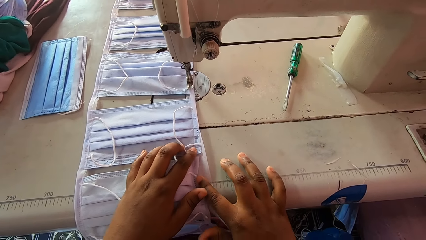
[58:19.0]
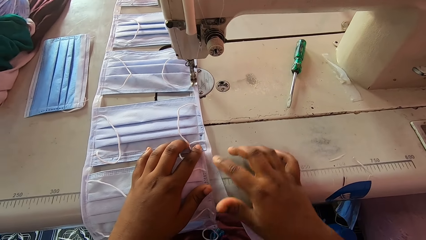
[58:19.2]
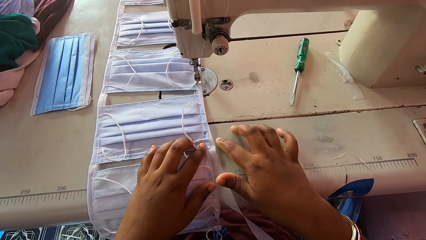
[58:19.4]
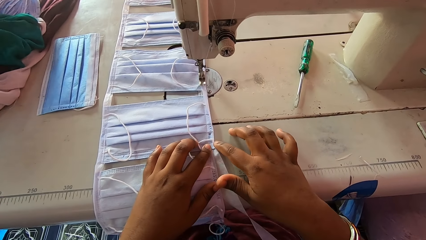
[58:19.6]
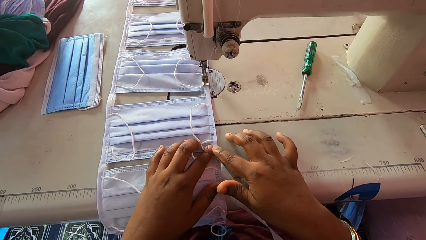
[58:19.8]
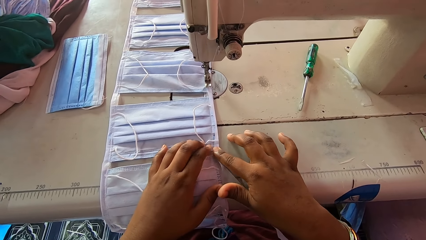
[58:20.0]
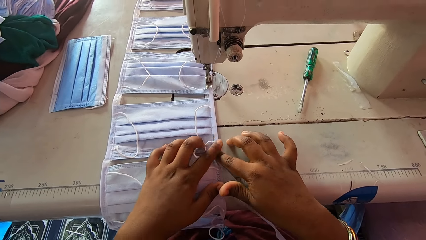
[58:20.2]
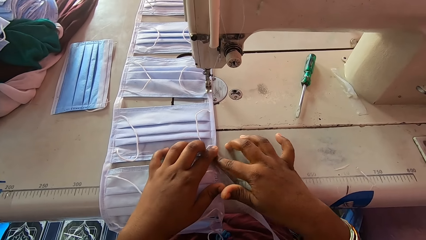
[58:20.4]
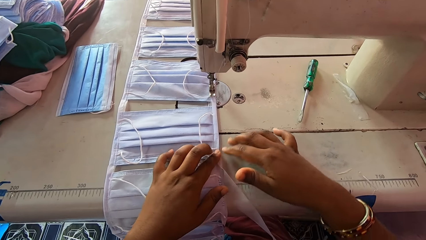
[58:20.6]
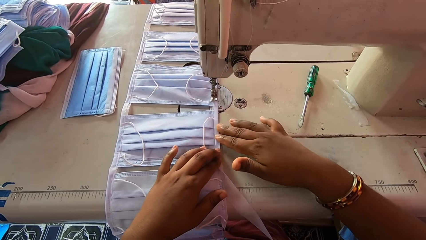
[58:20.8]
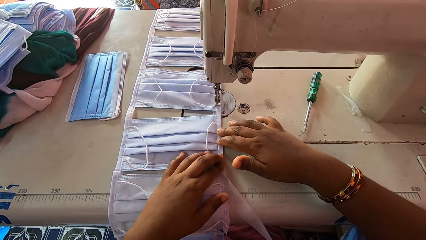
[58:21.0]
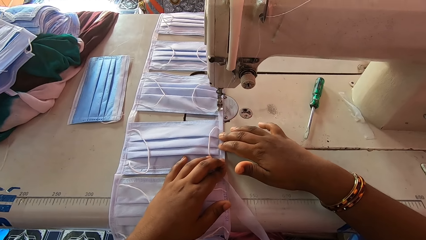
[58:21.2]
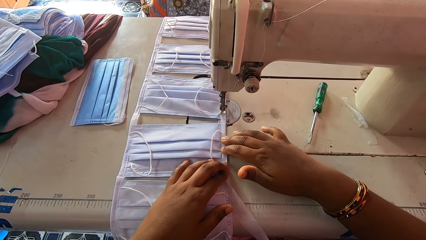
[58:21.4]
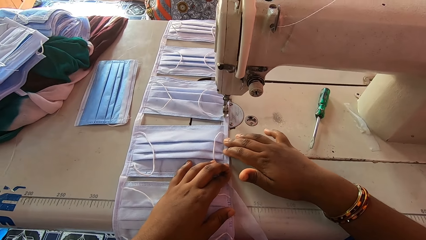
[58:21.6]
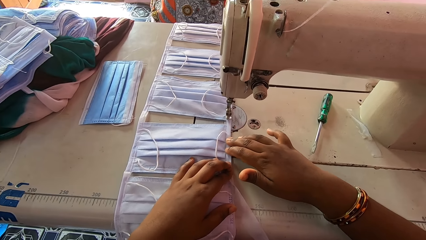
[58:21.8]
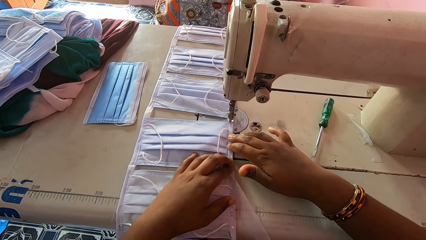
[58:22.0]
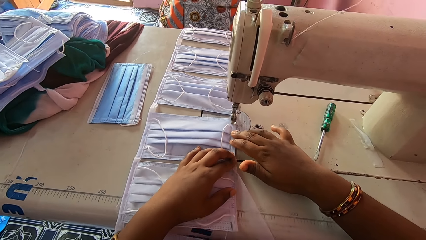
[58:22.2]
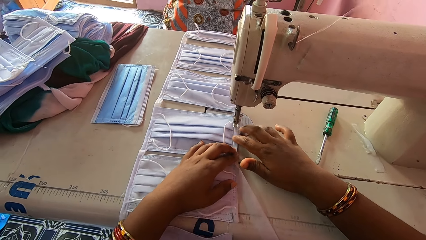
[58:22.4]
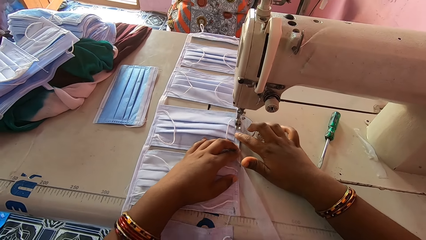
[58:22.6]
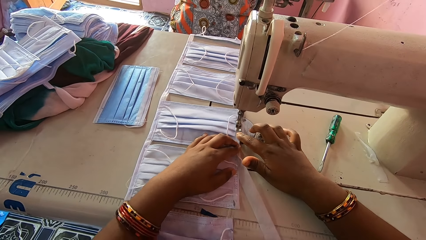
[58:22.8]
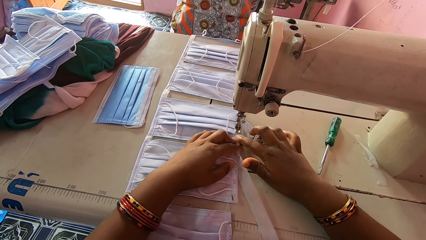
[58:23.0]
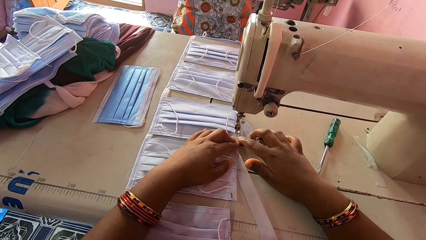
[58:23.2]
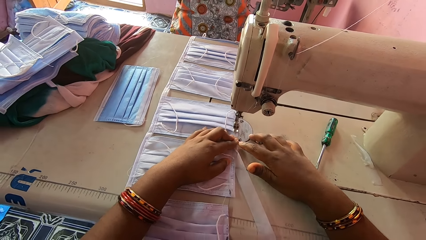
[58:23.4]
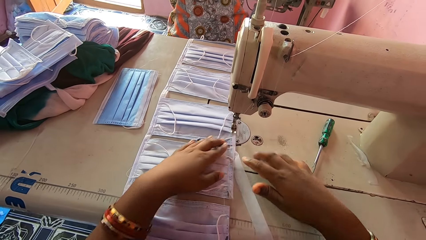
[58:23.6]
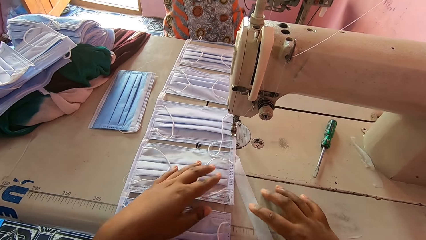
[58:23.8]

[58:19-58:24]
The camera wearer aligns the mask with both hands. They hold the masks with both hands. They sew the masks with the sewing machine.

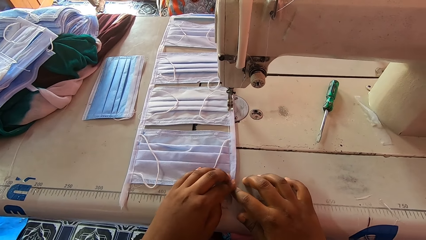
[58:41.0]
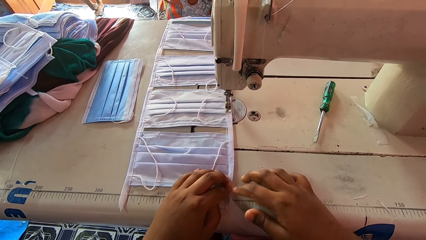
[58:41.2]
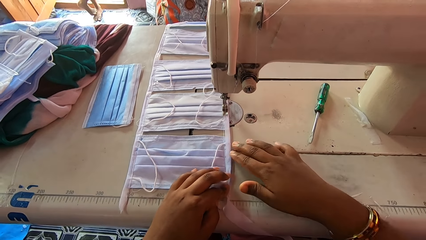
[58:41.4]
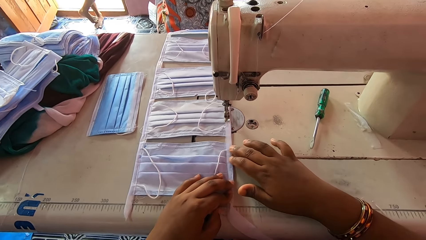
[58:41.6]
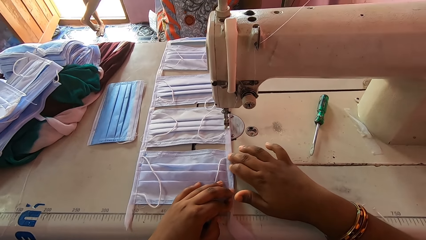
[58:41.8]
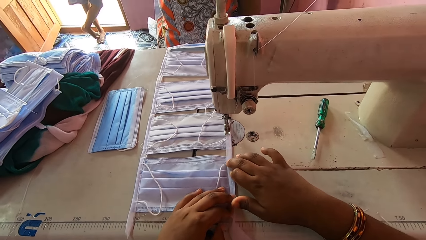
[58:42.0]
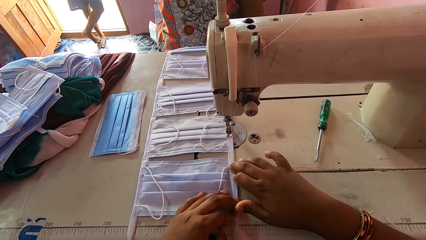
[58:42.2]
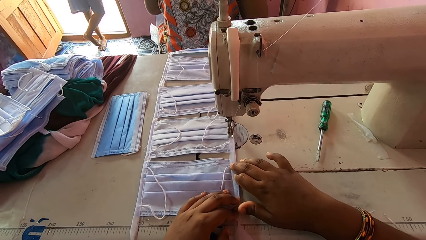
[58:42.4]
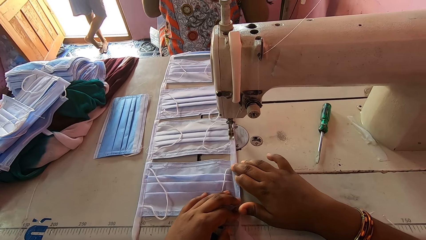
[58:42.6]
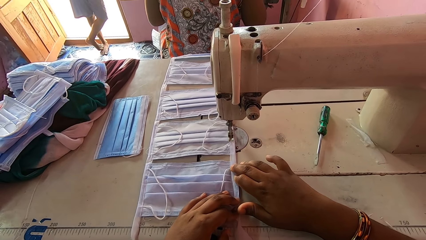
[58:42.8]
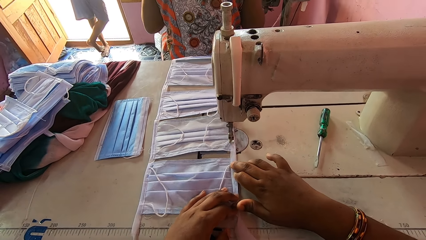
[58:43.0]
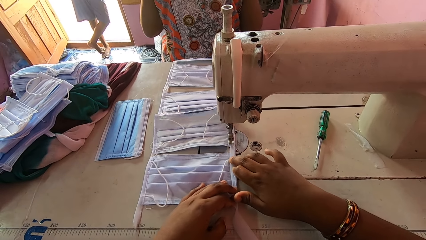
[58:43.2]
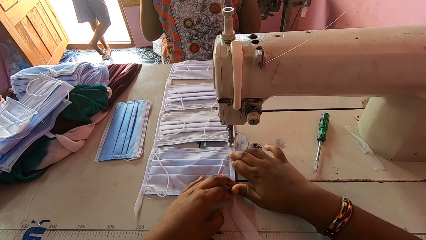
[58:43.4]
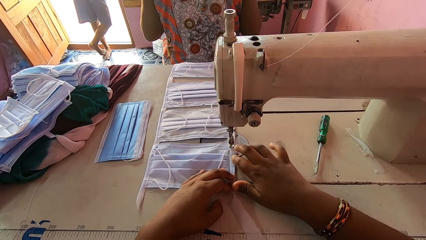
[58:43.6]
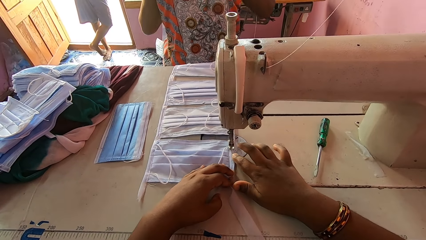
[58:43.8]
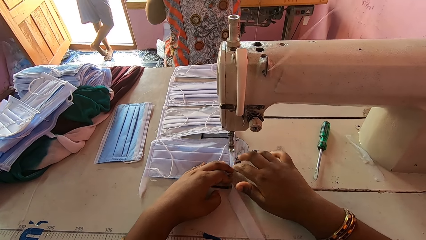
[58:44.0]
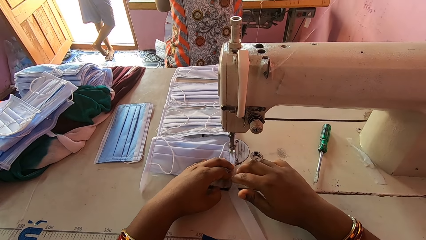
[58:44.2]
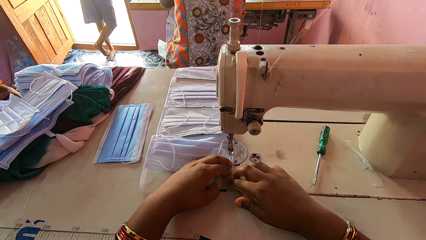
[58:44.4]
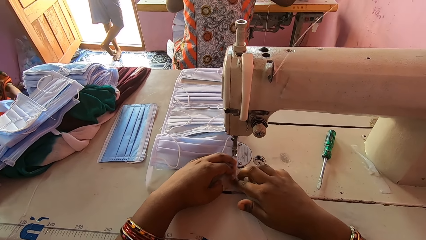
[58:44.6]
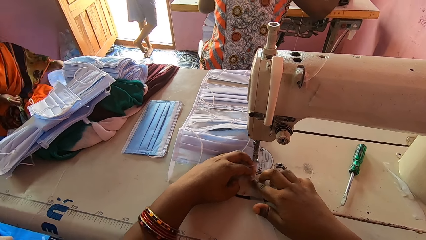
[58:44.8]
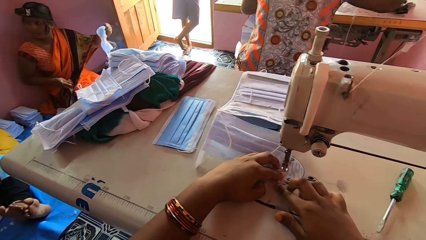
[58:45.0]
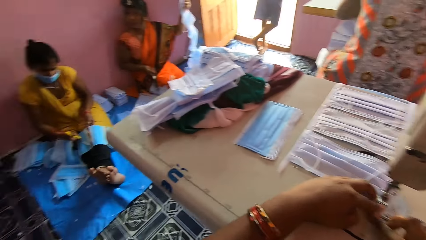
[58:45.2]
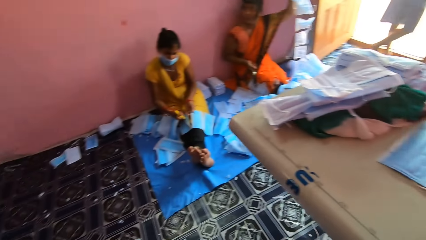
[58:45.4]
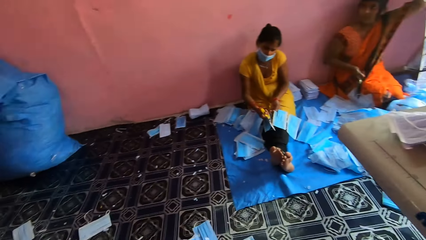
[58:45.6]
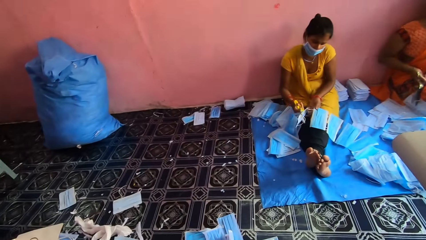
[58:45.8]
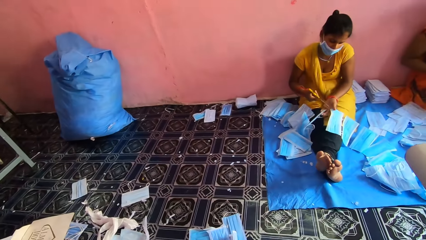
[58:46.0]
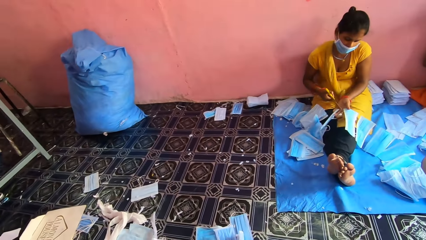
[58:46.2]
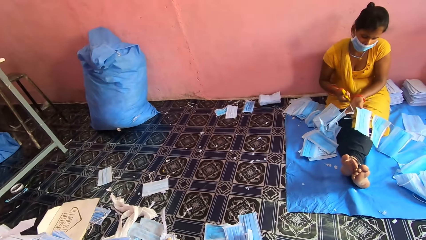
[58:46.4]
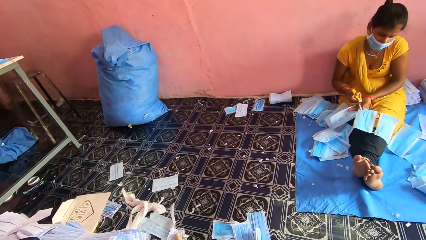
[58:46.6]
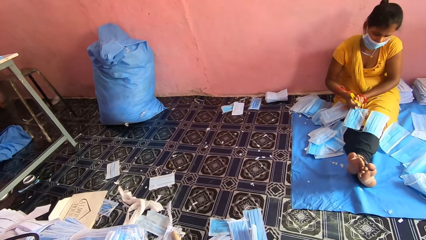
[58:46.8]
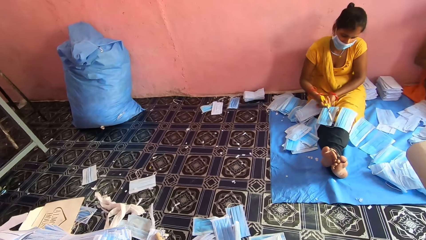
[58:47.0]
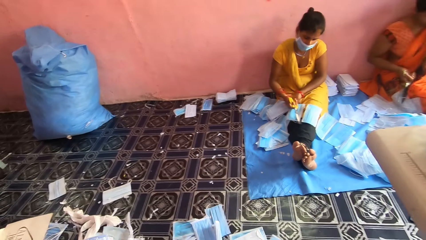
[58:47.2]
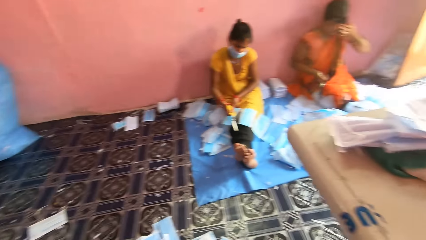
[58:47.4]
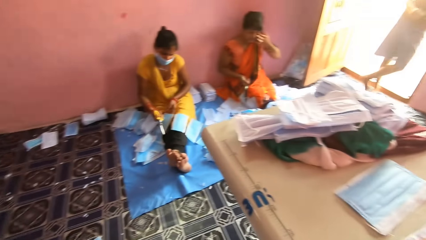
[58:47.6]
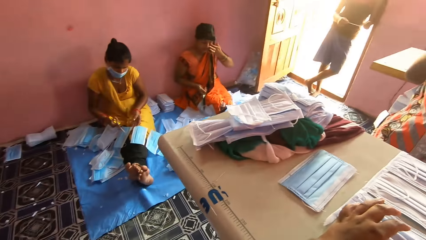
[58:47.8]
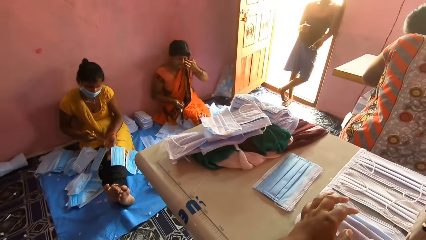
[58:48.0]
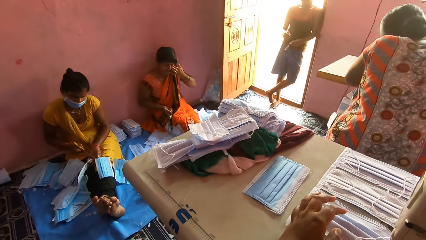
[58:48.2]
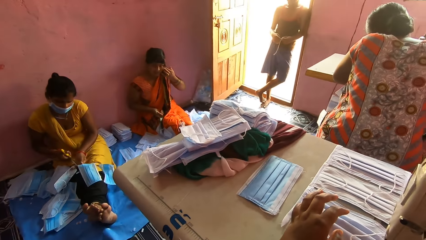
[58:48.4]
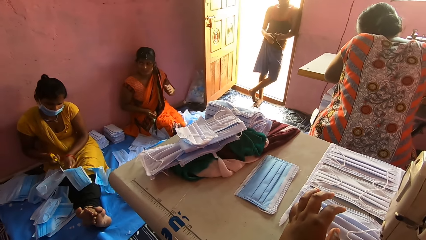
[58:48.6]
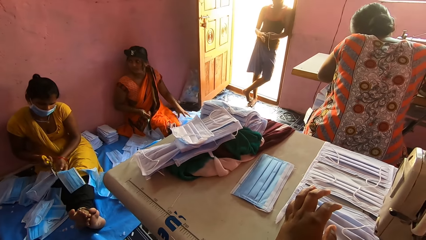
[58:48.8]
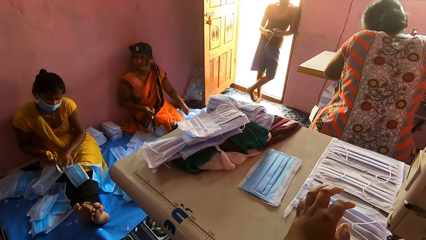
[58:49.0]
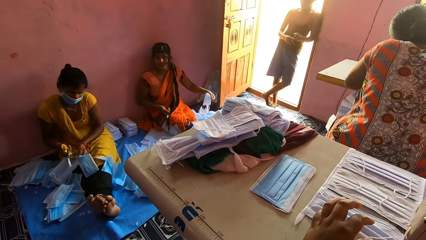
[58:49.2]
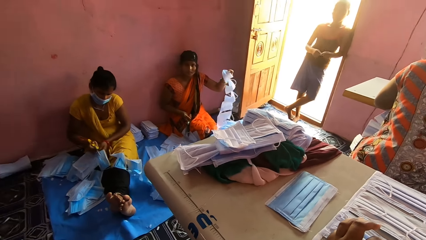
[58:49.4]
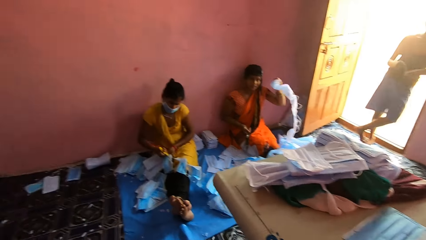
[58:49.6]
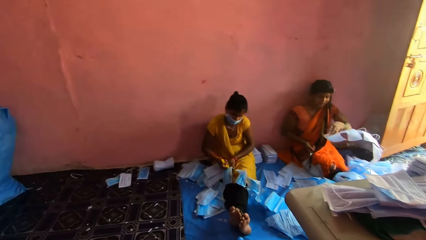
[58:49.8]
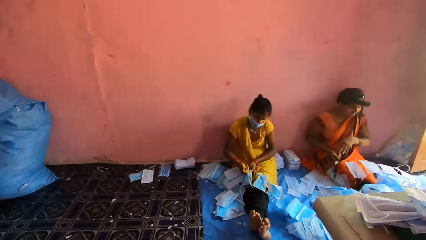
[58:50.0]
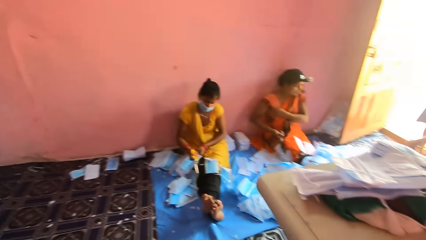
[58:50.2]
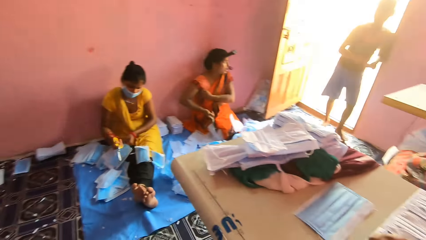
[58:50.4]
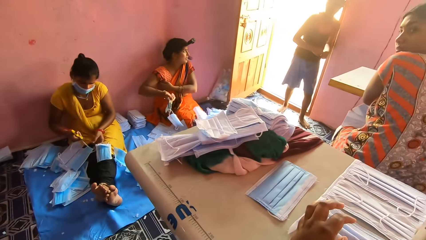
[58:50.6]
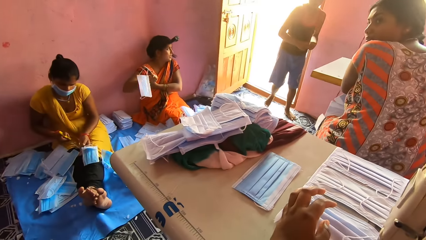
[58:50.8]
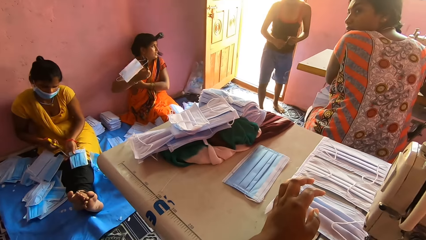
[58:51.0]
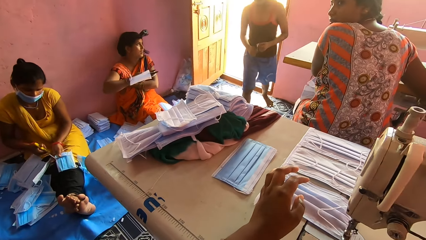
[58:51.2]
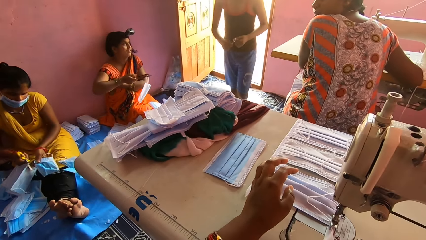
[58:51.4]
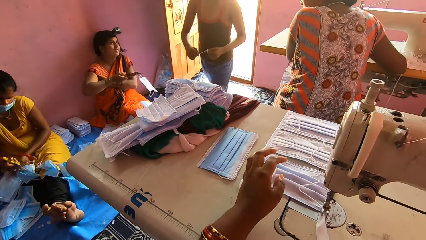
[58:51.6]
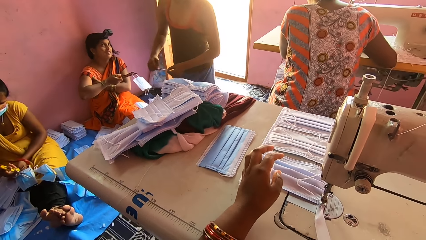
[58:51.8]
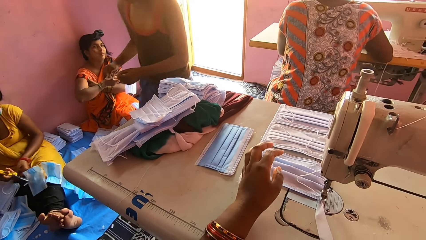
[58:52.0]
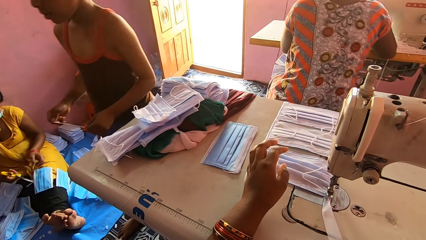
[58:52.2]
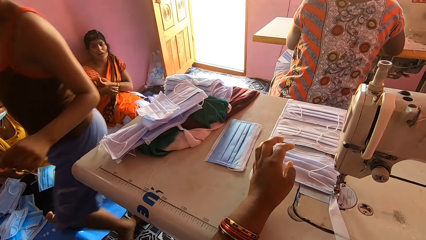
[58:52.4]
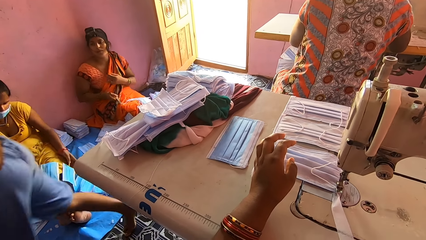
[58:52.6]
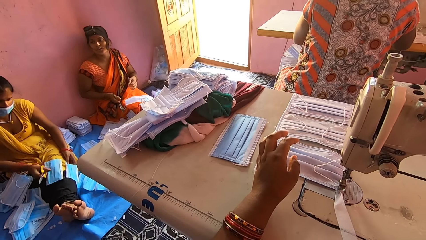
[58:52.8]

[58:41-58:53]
The camera wearer holds the masks with both hands. They sew the piece of cloth mask with a sewing machine. They look at a person. They look at the masks with the person. They look at the masks on the sewing machine bed. They place the left hand on the sewing machine bed.
